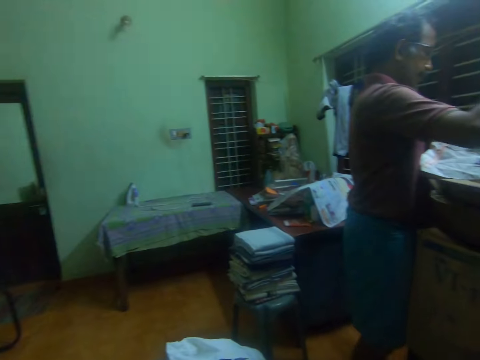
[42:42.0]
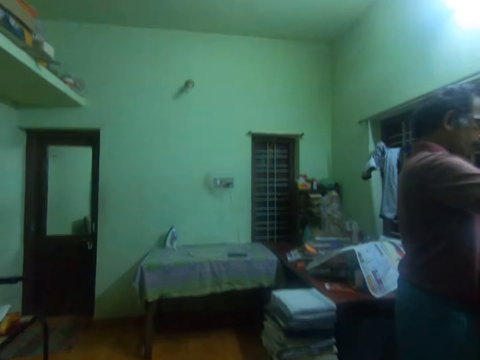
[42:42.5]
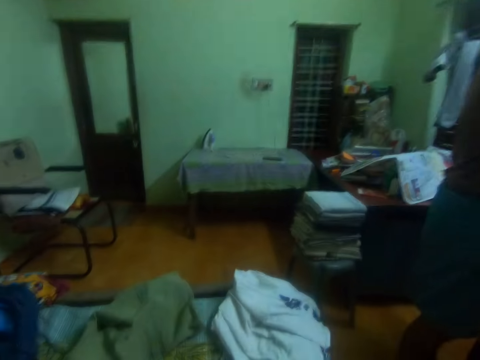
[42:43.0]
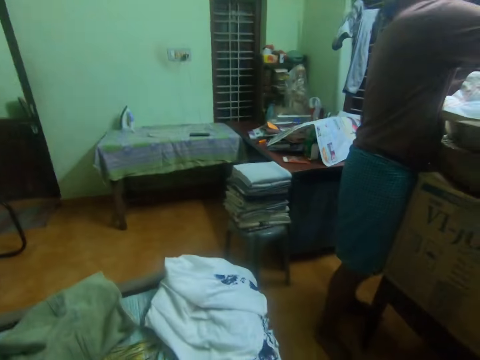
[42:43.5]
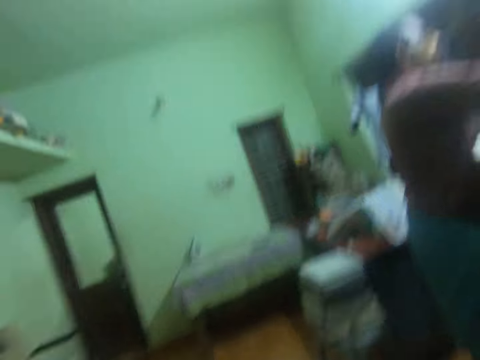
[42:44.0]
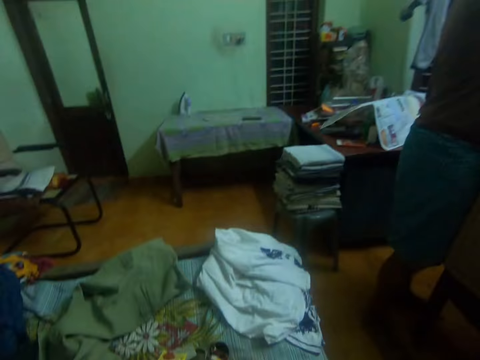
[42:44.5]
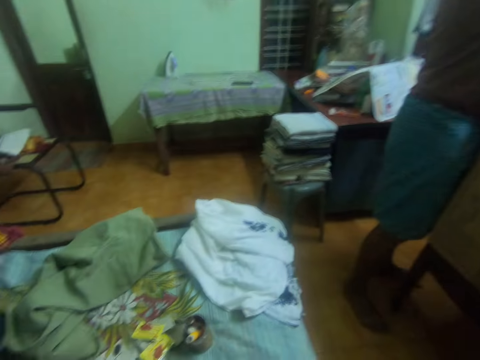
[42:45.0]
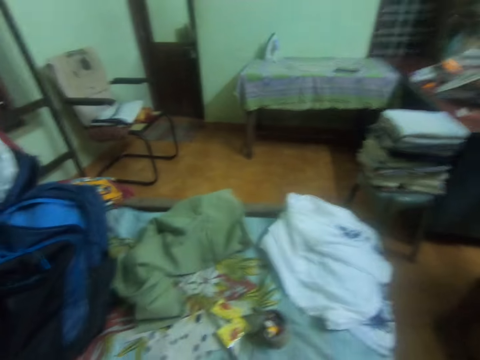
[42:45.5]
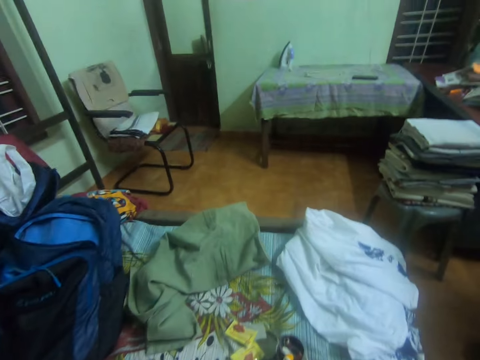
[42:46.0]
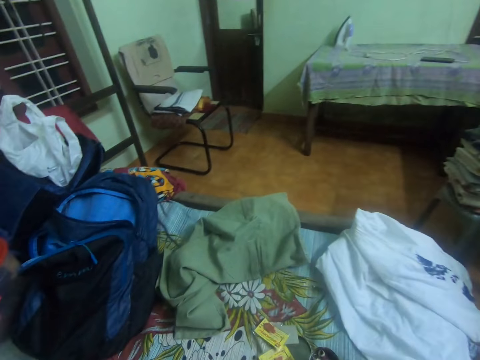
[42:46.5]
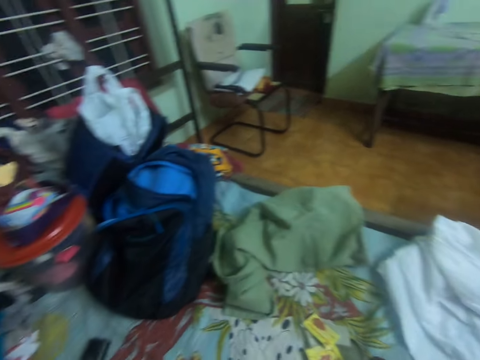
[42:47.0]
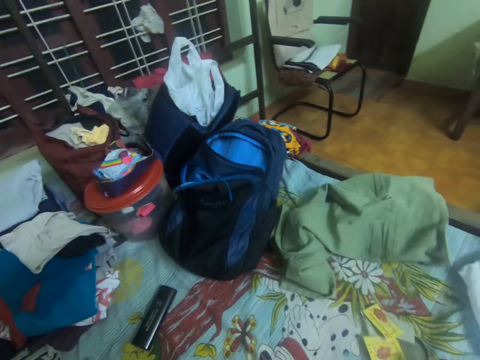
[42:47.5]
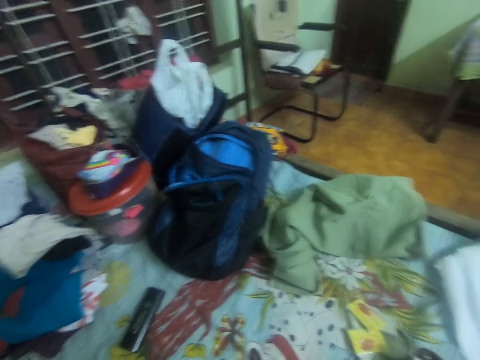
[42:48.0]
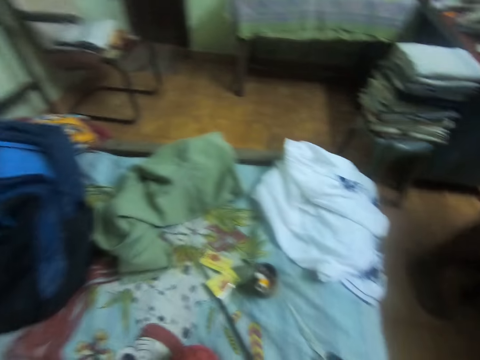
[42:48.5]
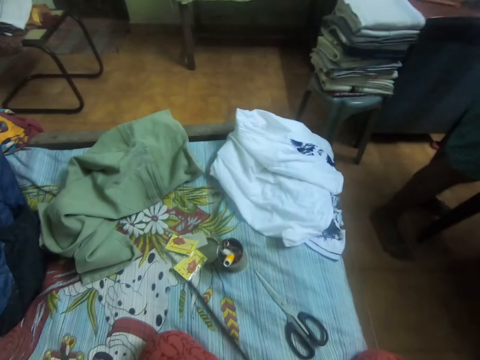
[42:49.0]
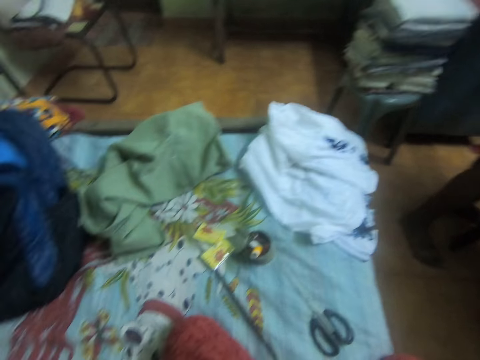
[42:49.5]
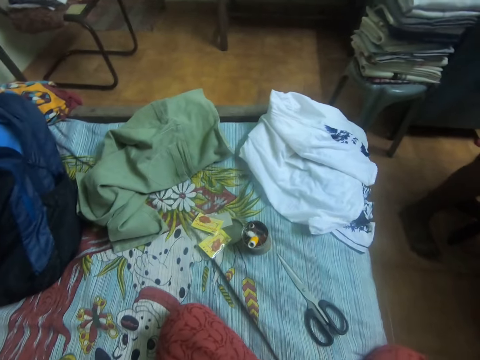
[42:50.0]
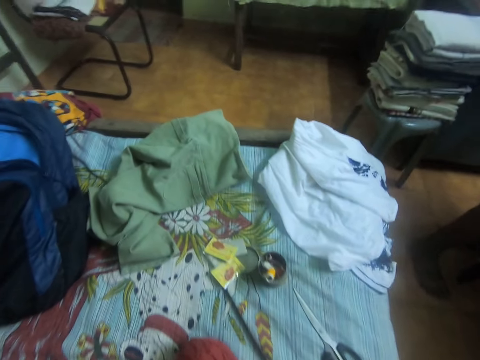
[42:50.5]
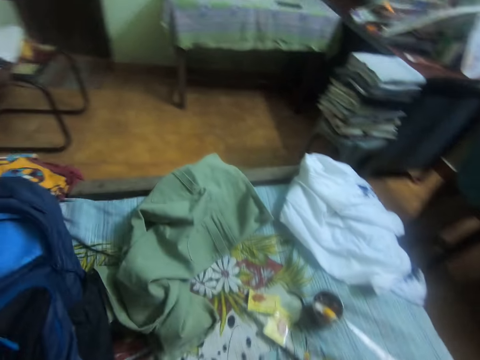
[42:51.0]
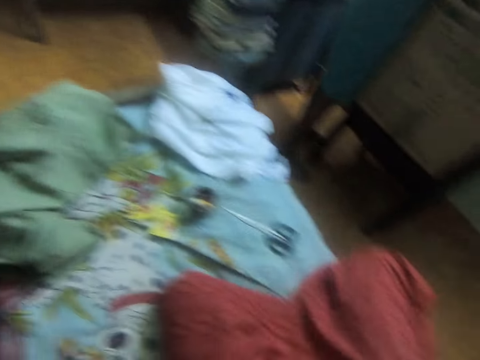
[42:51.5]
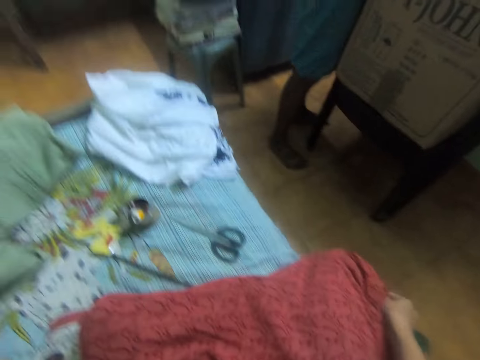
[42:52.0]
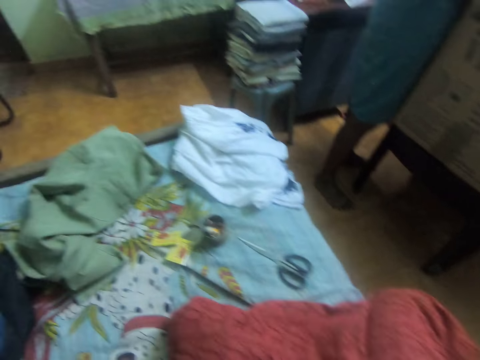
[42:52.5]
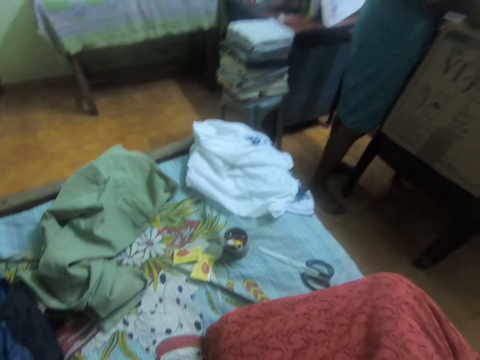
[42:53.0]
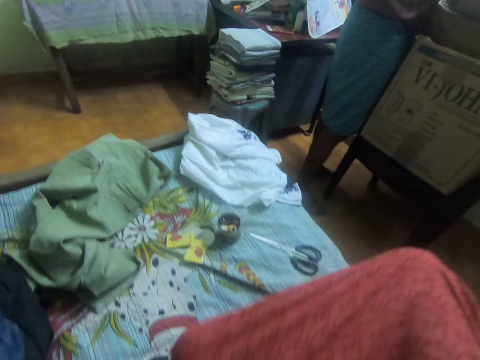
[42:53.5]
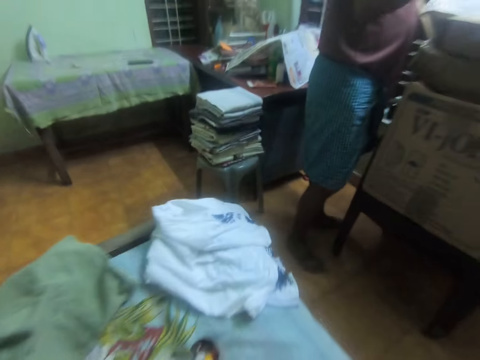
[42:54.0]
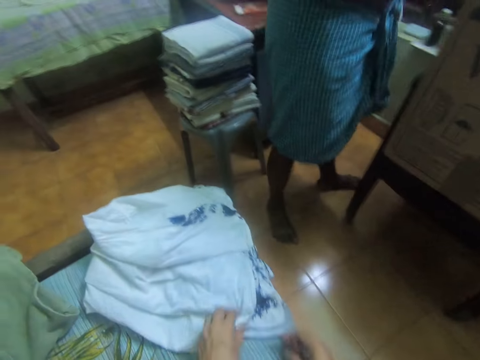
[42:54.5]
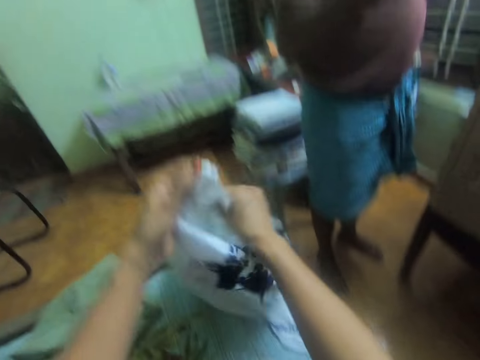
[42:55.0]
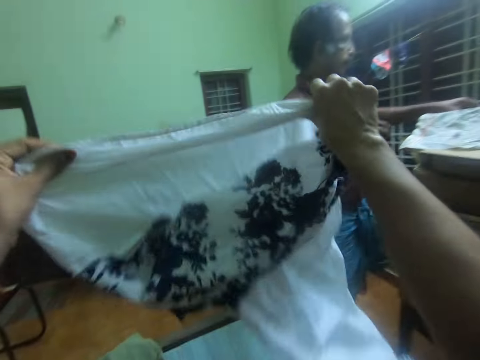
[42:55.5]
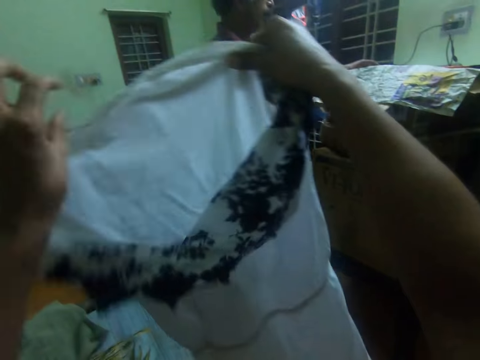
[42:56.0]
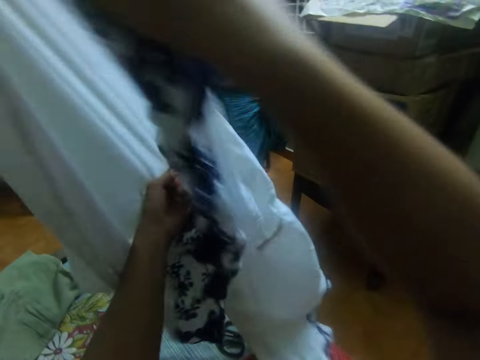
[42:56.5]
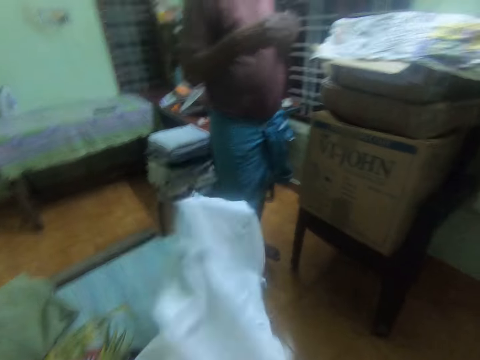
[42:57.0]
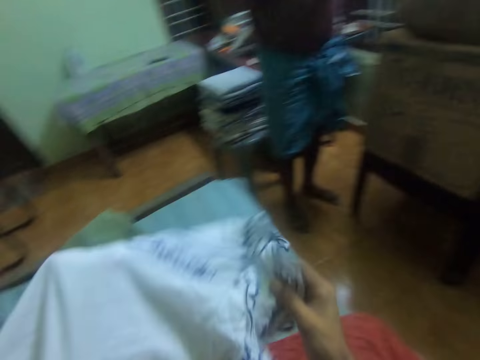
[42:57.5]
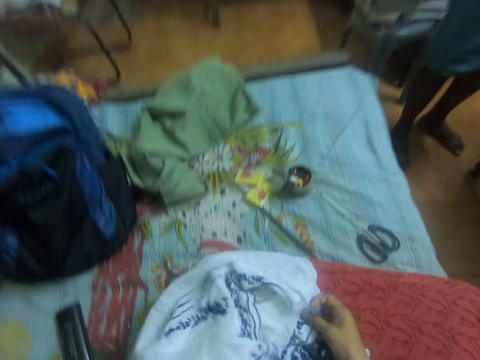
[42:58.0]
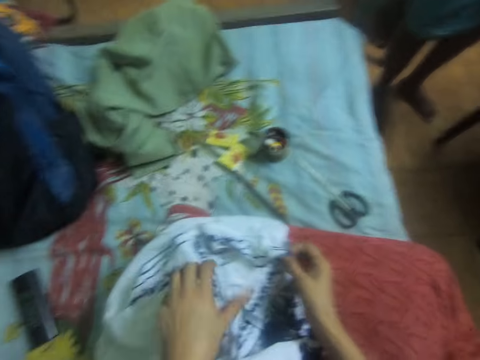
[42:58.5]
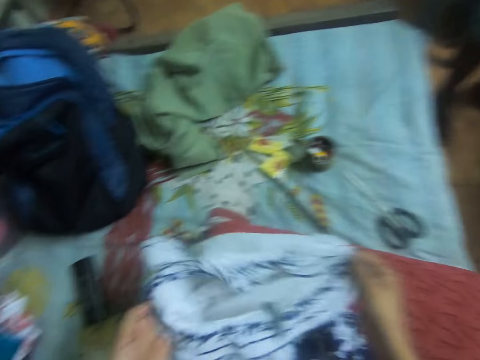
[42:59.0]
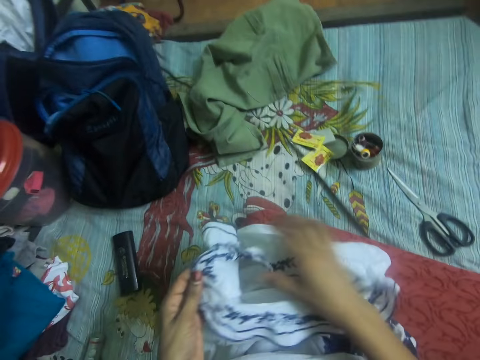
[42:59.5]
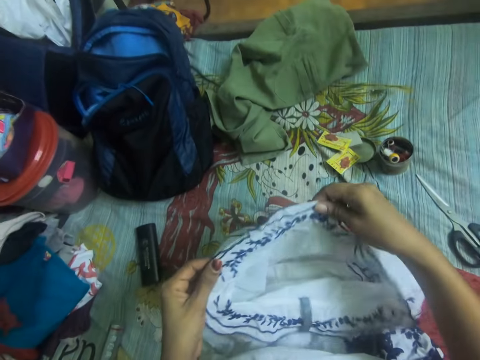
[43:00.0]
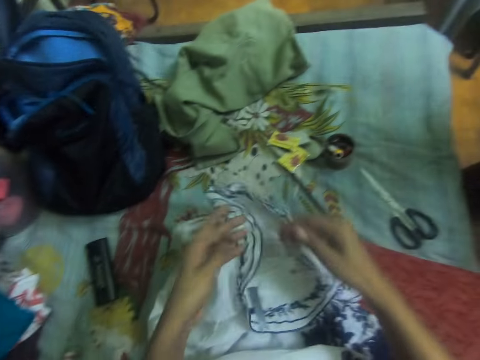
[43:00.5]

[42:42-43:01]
The camera wearer looks around. She adjusts her dress with her right hand. She holds a cloth up. She picks up the cloth on the bed. She spreads the cloth open. She flips the cloth. She lowers the cloth on her lap. She adjusts the cloth. She checks the cloth. The man walks out of the room.

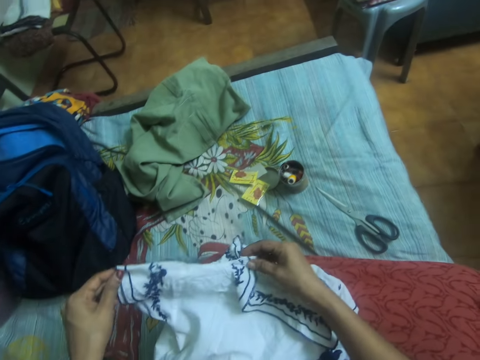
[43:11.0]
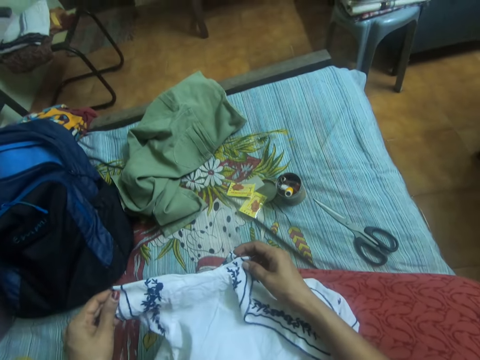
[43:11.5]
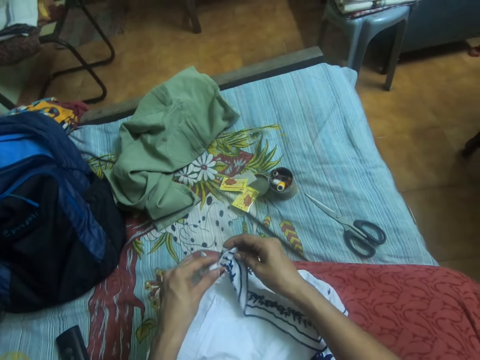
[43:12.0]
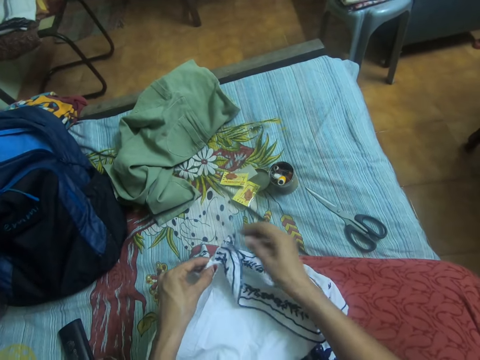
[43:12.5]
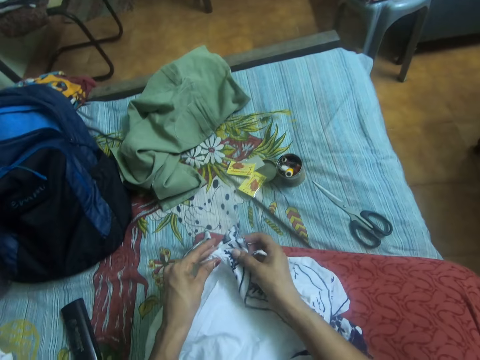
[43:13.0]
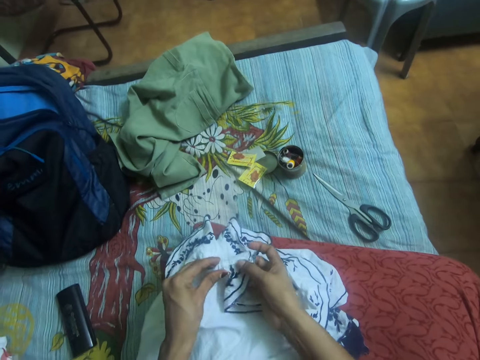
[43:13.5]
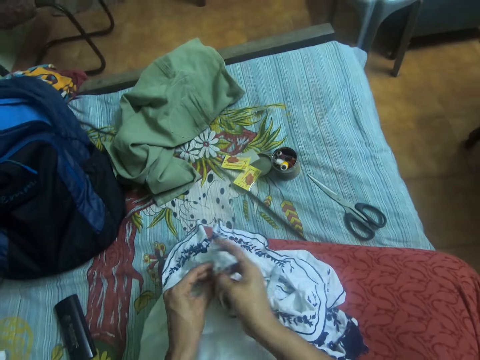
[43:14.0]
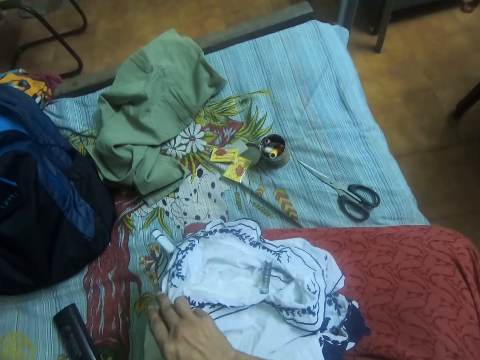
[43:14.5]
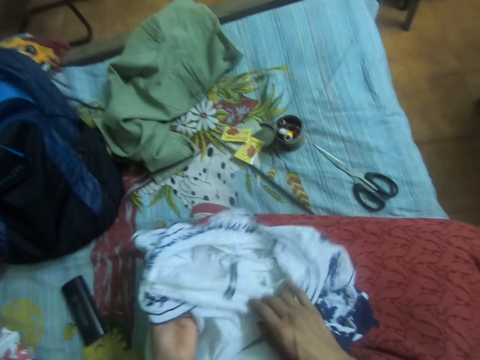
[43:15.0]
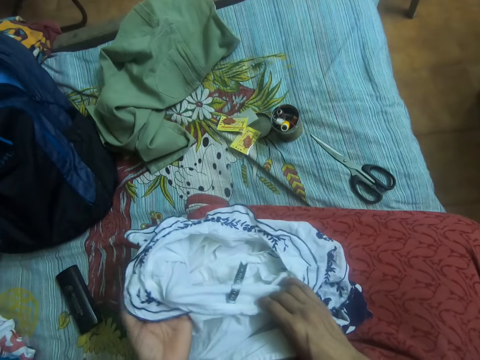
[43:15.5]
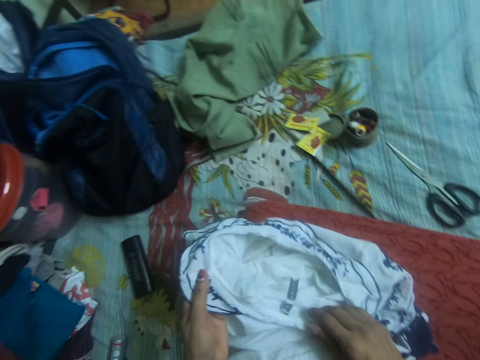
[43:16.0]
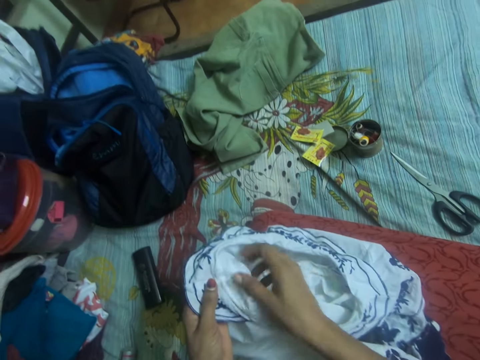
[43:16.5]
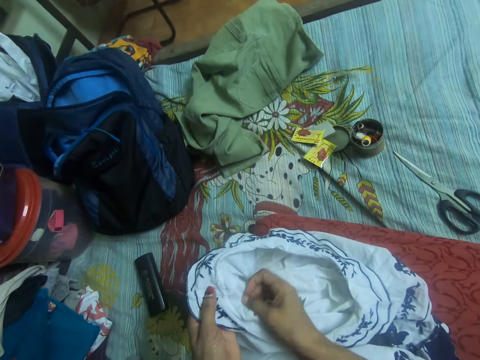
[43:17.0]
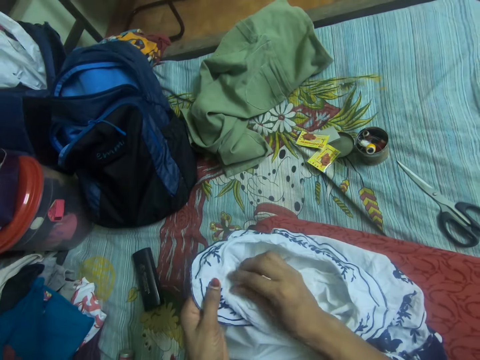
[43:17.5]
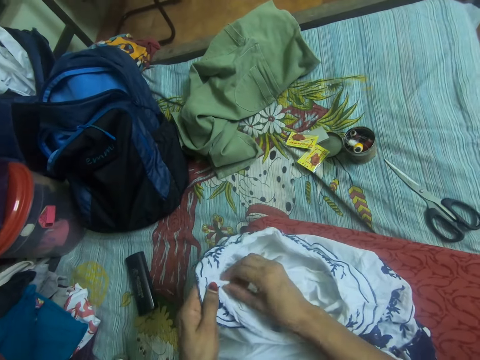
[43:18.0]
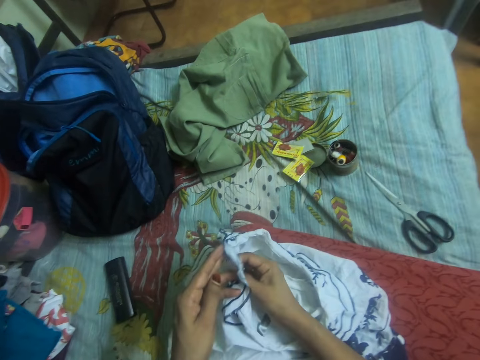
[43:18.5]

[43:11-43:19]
The camera wearer holds the cloth with two fingers. They check the inner side of the cloth.
